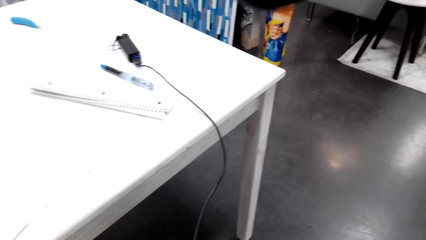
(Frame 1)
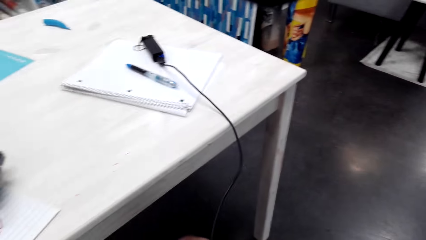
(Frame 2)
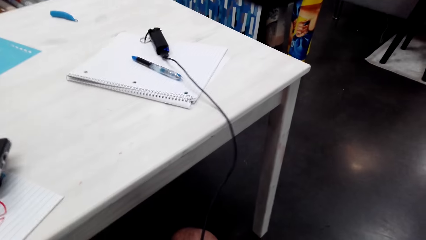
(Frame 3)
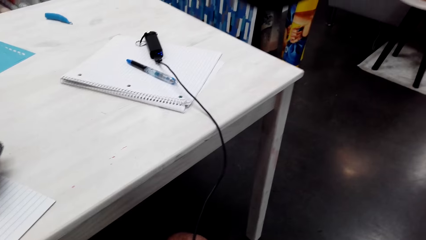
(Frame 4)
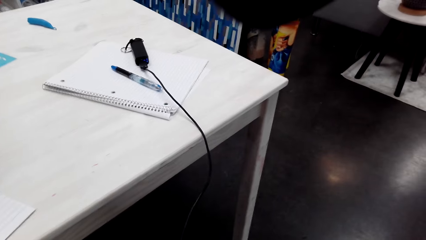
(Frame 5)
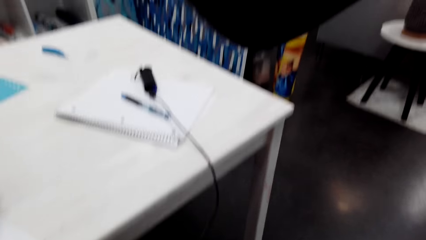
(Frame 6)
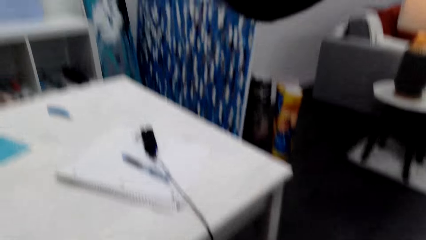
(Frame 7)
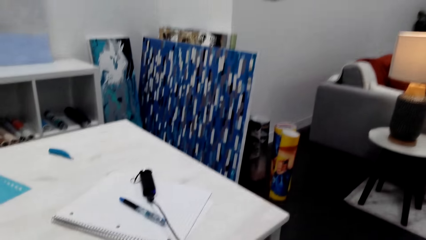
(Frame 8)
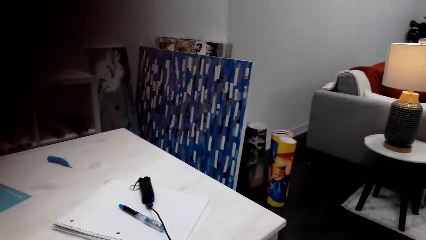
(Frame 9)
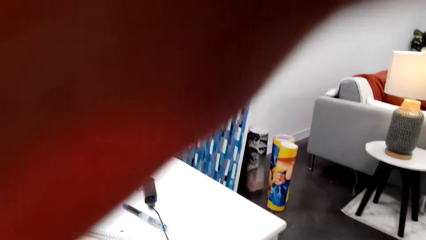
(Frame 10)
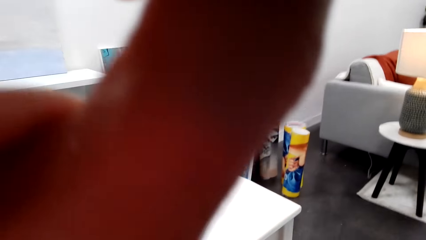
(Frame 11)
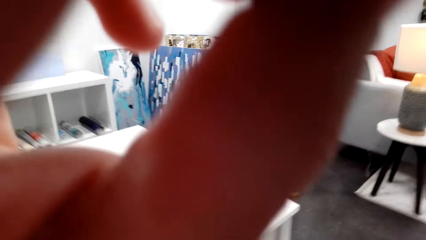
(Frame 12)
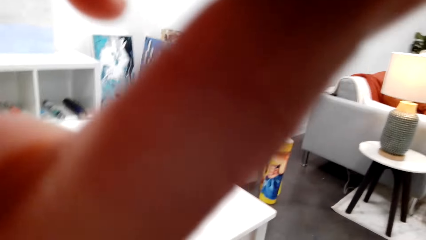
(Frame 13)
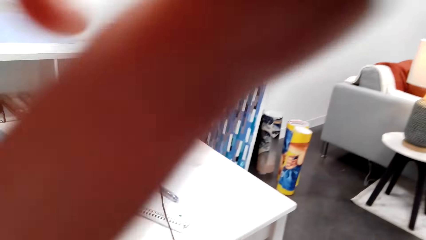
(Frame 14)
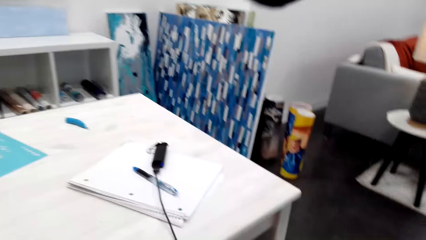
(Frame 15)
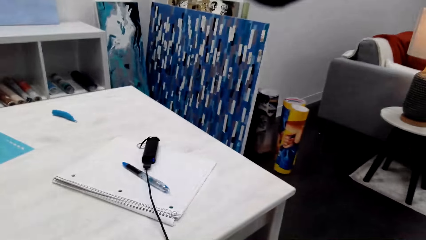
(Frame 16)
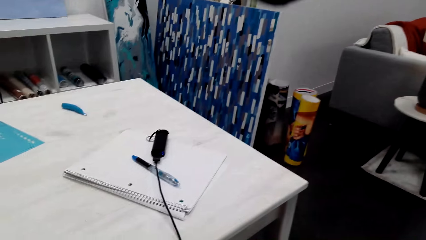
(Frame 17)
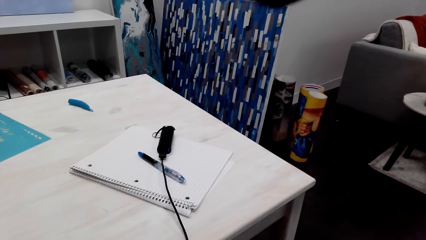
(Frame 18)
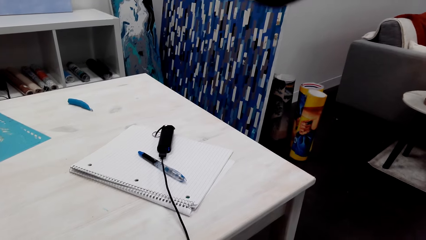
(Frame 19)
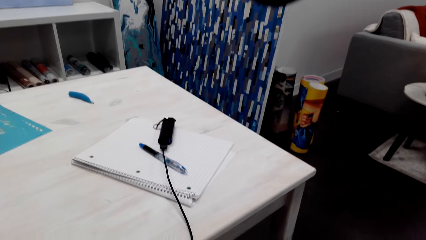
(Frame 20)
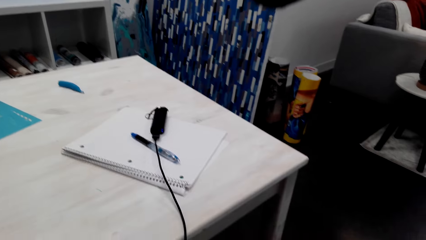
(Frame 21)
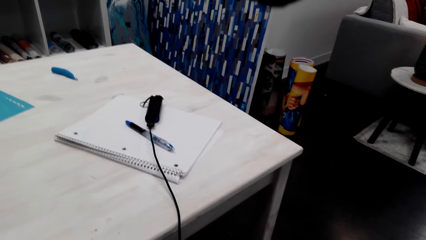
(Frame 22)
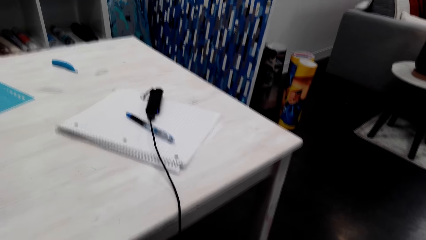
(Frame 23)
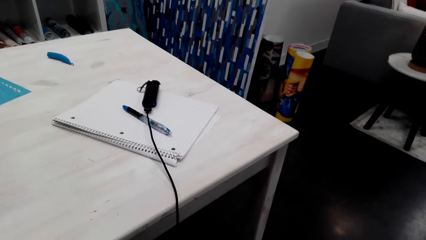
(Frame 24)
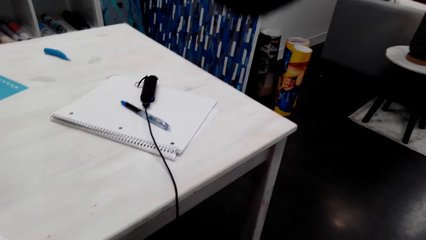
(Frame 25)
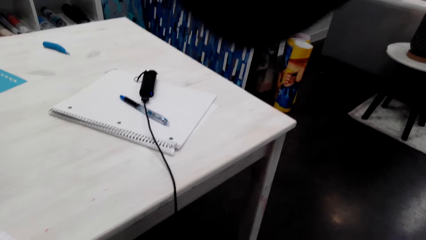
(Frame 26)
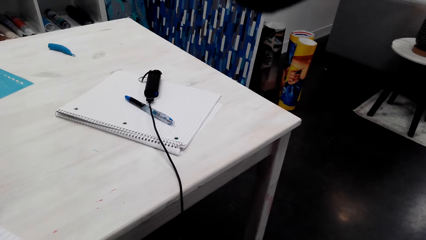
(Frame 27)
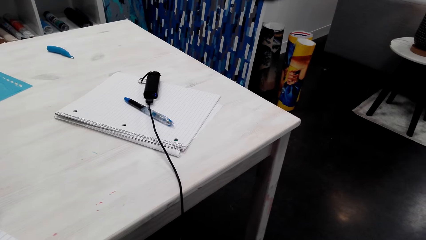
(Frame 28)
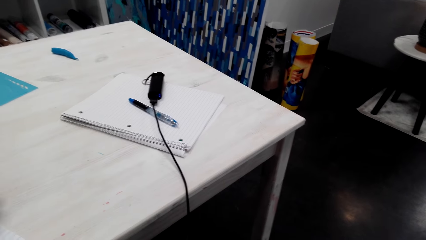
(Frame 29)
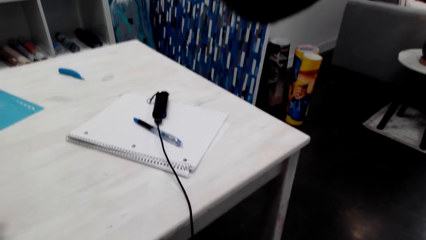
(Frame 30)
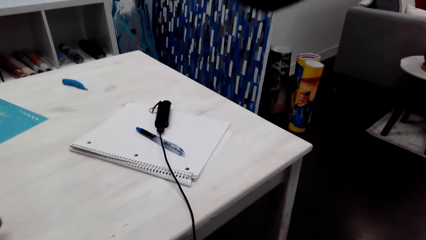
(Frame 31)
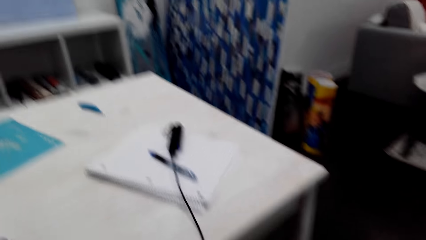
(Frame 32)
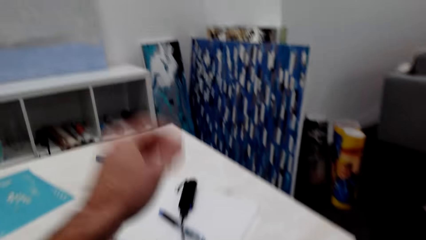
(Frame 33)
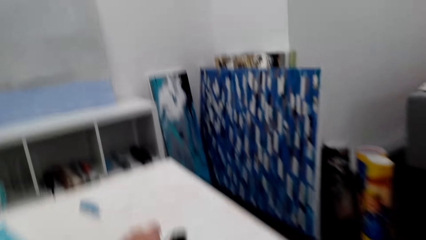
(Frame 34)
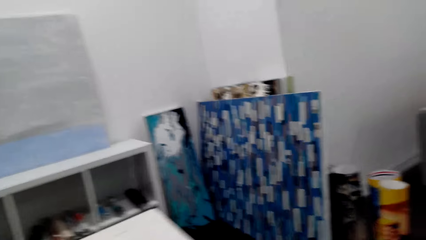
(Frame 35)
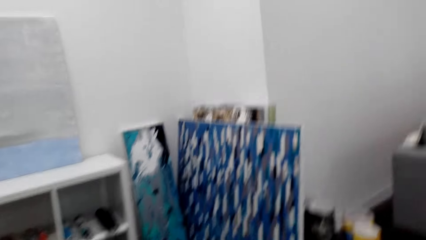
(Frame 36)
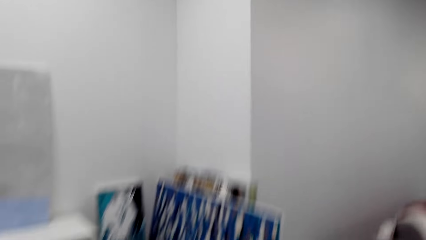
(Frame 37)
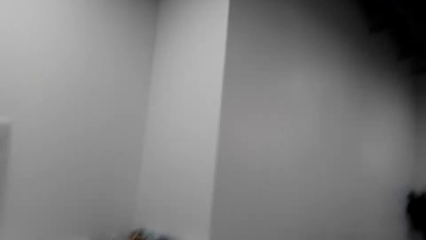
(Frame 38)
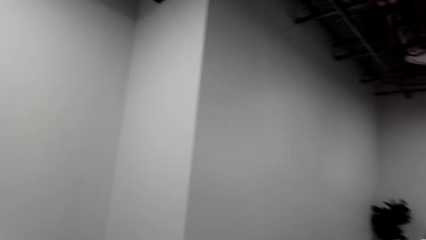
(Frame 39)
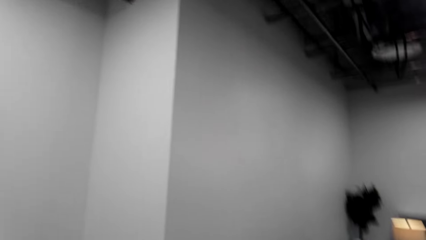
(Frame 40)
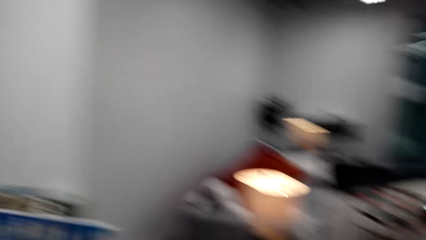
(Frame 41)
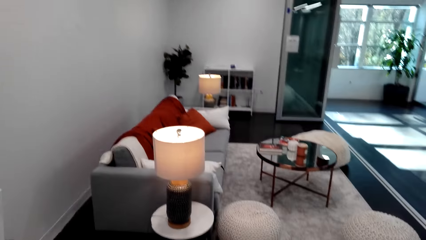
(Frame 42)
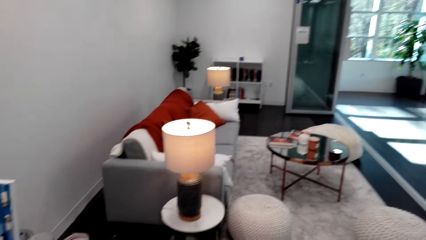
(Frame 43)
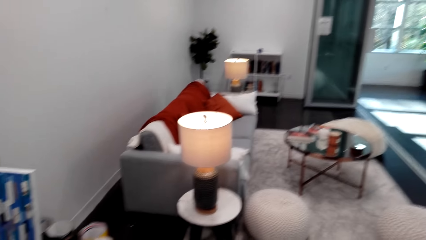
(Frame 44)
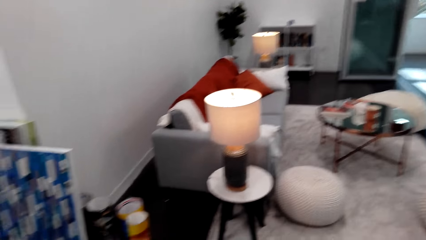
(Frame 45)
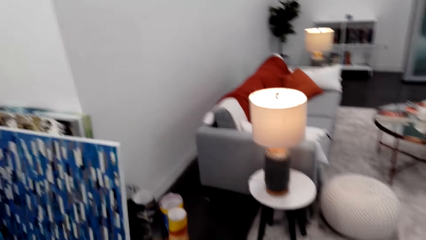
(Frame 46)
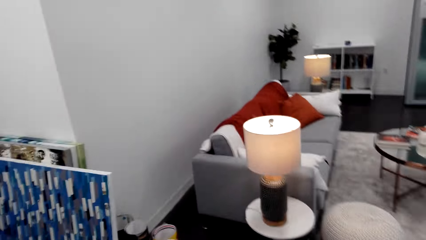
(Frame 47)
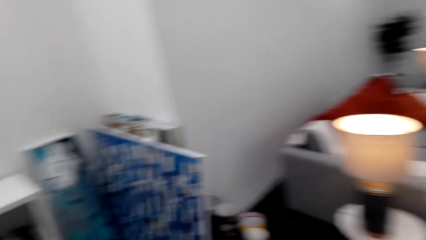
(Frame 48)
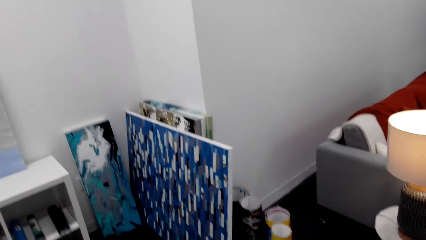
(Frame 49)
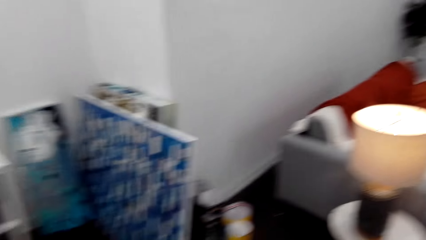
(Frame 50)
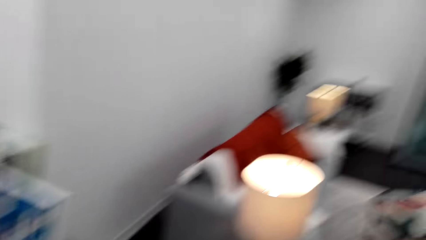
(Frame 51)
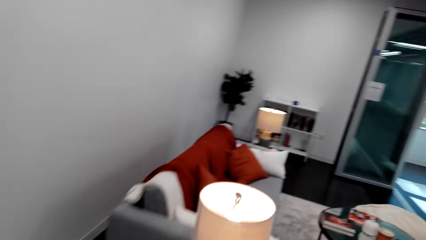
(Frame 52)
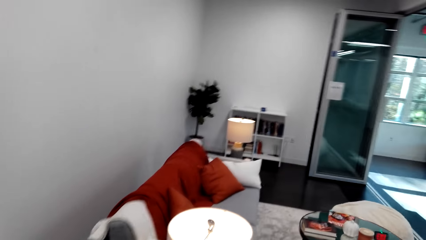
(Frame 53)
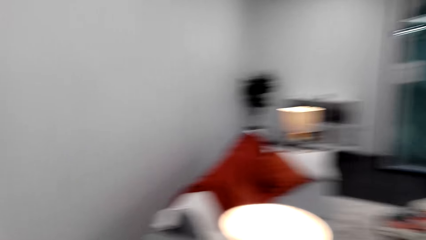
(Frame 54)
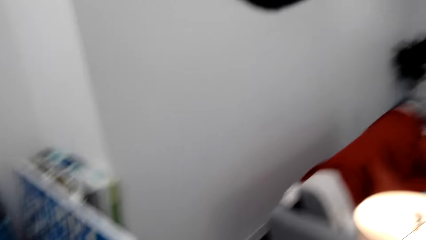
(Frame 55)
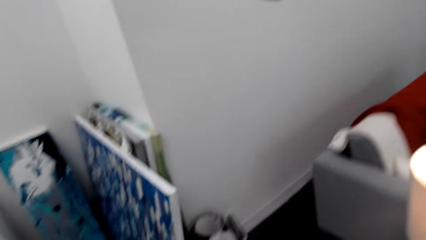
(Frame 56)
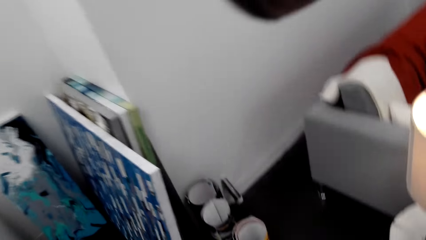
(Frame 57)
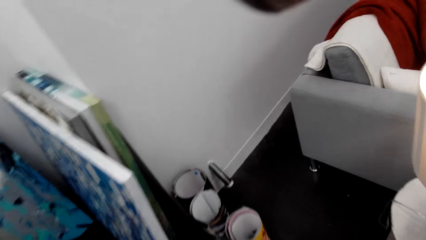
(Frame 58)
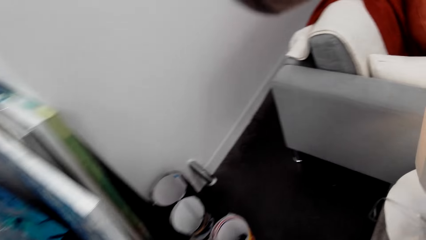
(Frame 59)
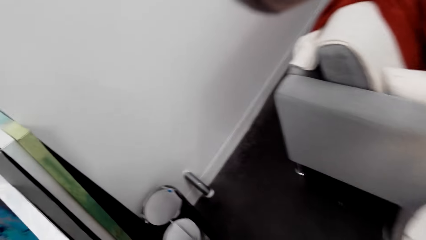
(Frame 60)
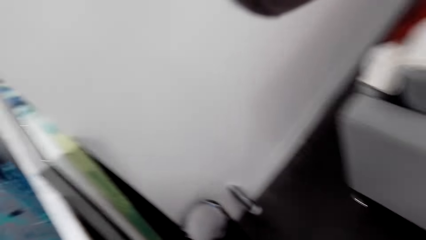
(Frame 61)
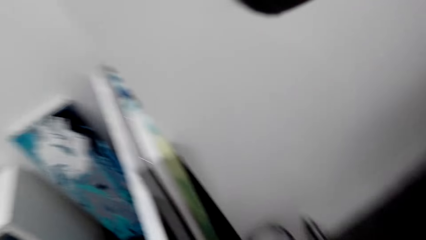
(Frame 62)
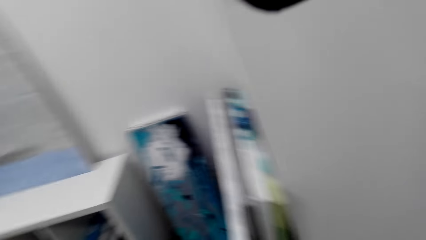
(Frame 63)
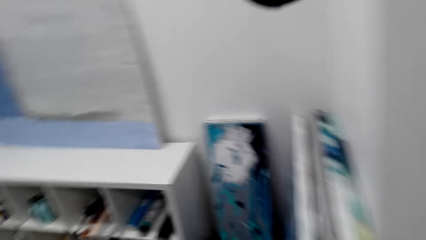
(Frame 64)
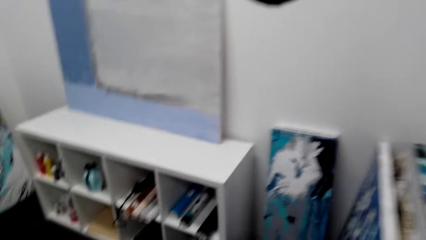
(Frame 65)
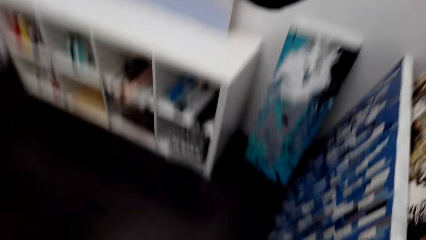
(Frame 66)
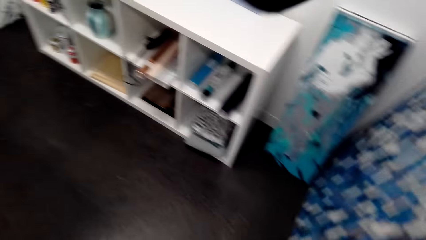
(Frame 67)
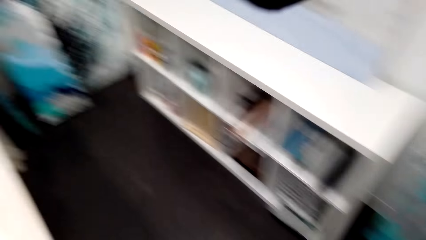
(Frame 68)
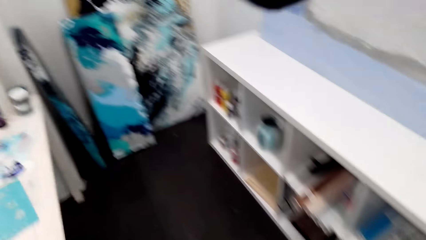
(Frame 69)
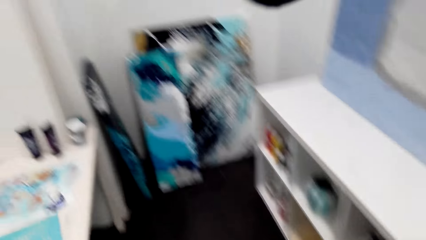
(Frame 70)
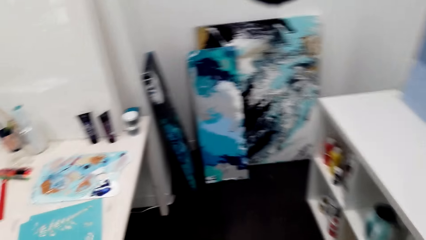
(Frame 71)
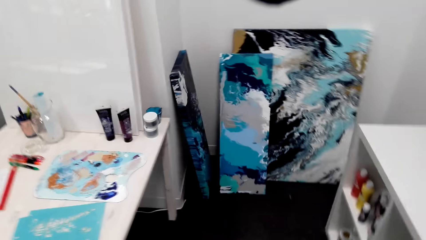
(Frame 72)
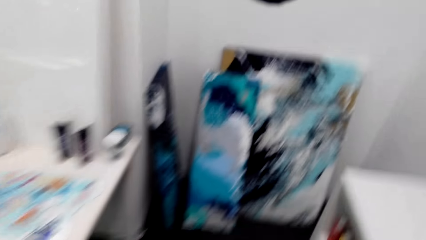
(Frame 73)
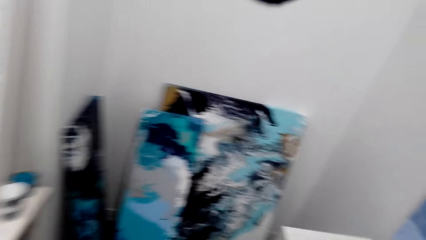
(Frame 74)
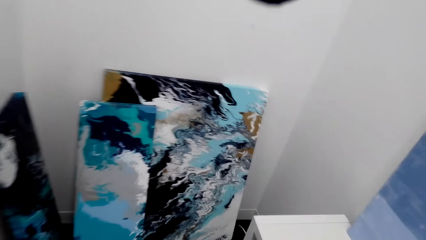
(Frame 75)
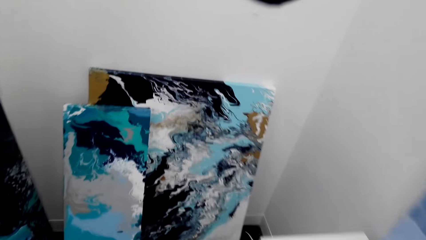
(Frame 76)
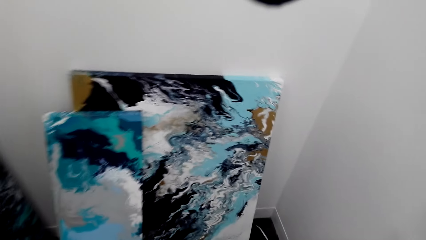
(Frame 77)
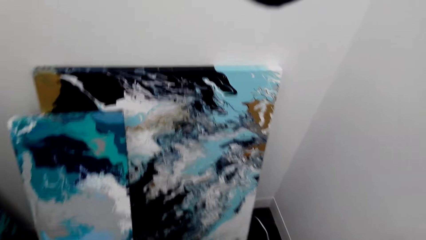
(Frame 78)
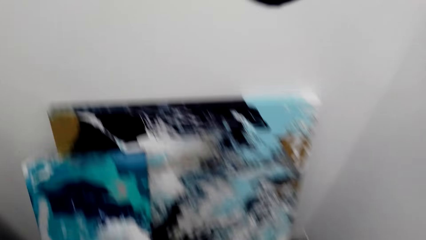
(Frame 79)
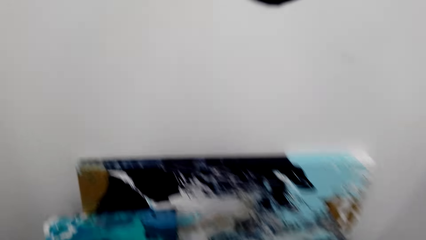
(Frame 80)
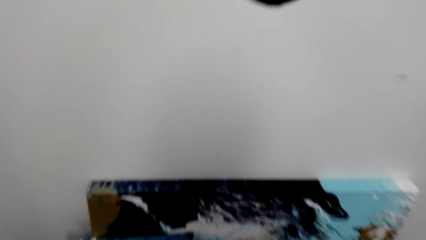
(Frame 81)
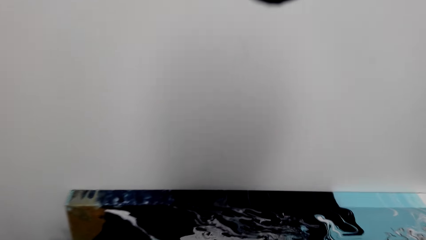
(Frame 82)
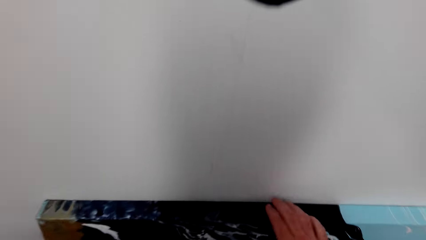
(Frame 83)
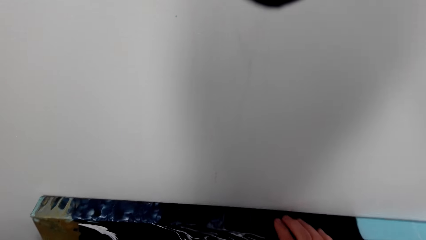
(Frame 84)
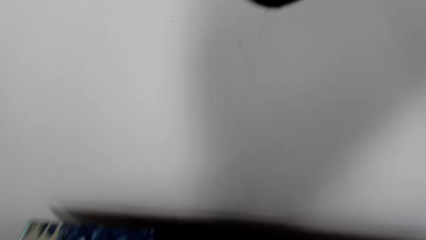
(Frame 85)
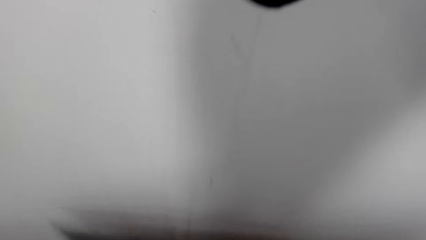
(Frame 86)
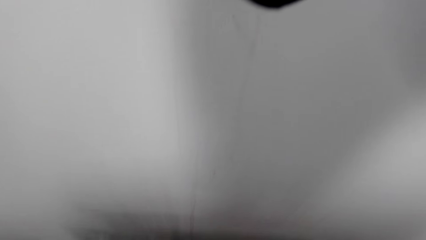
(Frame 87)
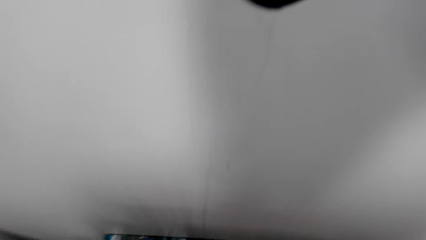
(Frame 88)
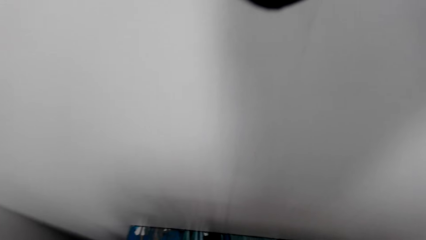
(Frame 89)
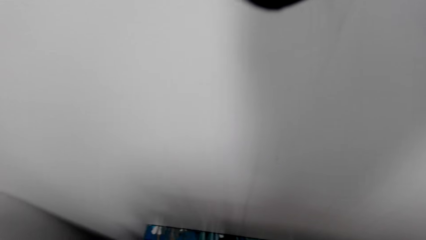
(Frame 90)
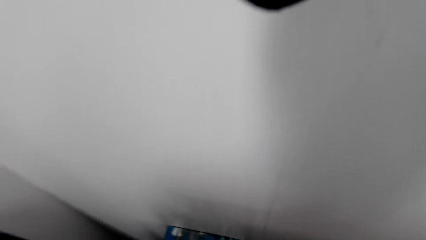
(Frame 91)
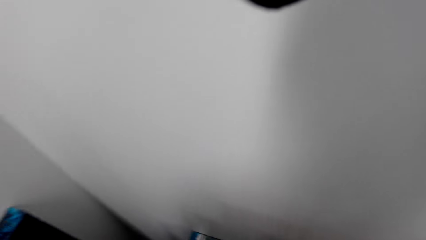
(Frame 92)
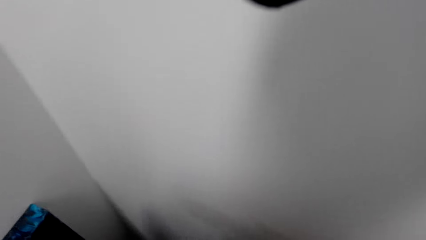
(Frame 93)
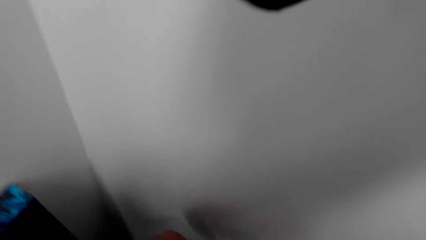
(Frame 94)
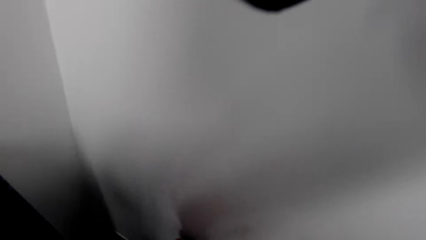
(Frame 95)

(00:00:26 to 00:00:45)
The camera wearer looks at the hand. They look at the table. They look around the room. They walk toward the decoration and touch the decoration.
